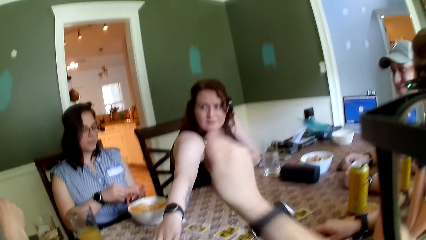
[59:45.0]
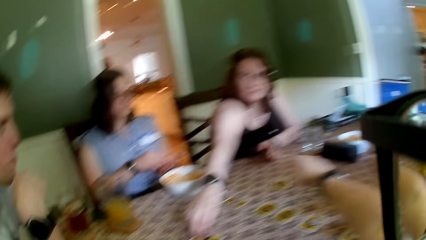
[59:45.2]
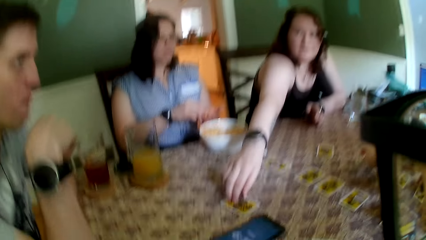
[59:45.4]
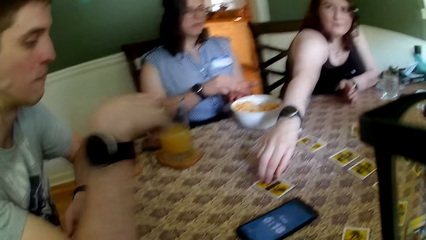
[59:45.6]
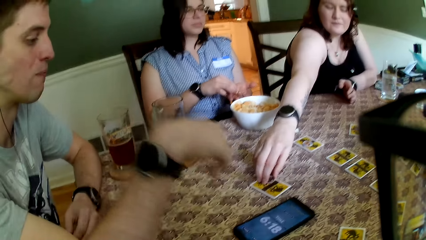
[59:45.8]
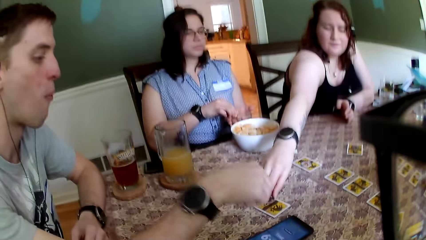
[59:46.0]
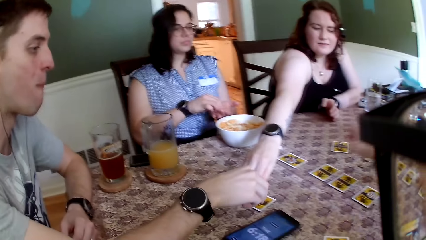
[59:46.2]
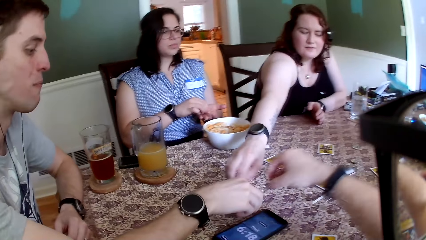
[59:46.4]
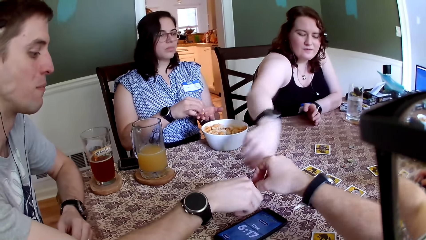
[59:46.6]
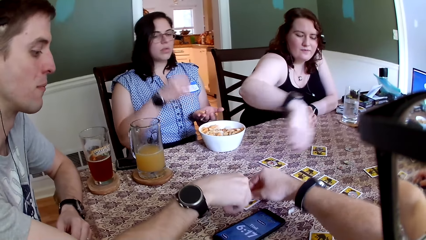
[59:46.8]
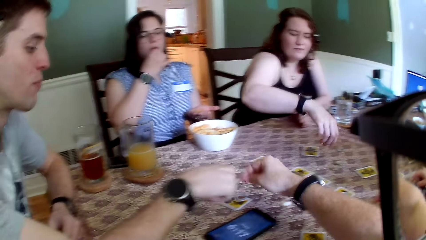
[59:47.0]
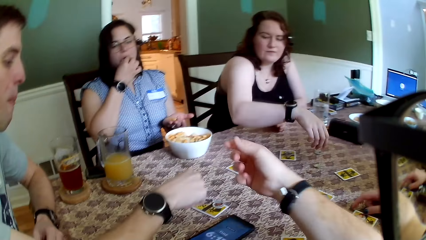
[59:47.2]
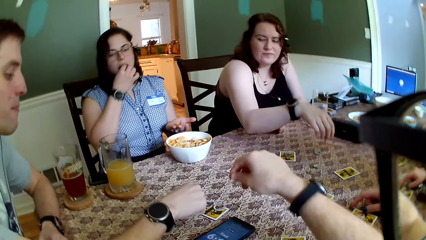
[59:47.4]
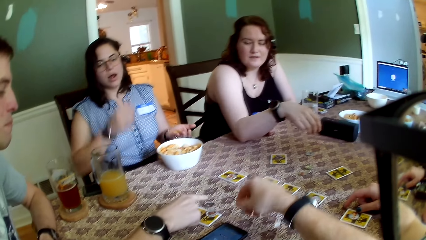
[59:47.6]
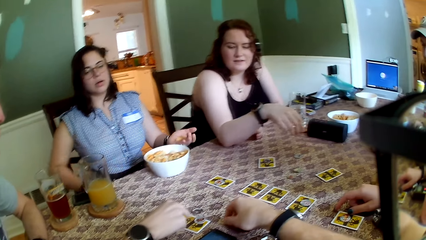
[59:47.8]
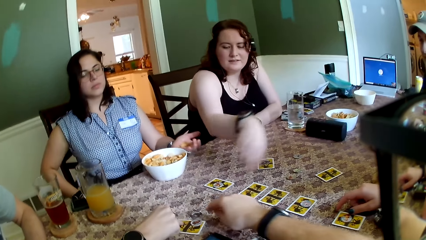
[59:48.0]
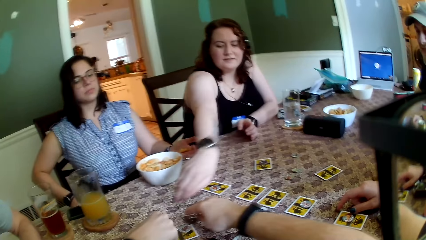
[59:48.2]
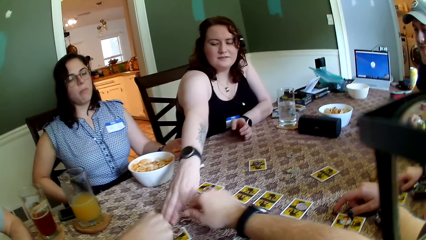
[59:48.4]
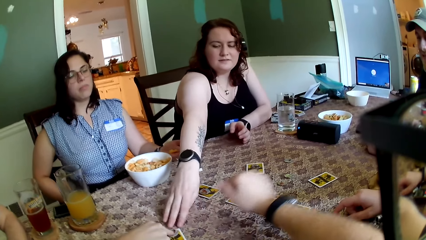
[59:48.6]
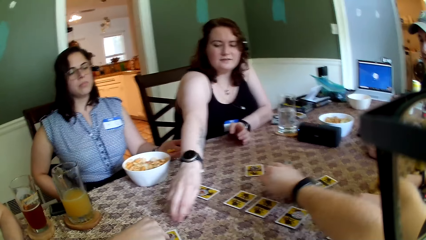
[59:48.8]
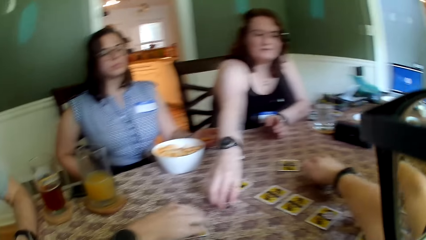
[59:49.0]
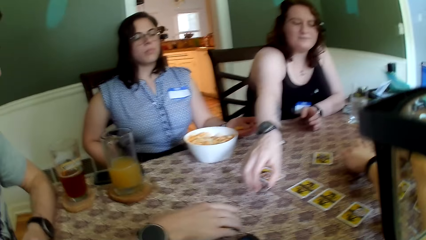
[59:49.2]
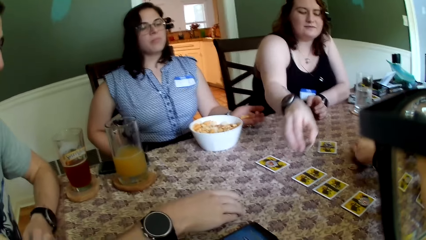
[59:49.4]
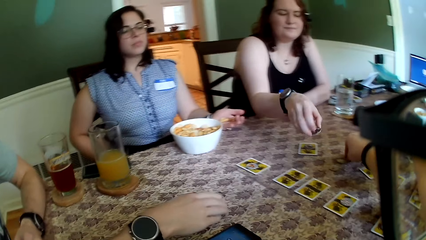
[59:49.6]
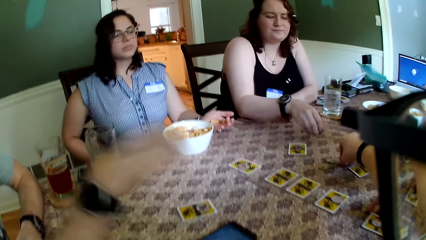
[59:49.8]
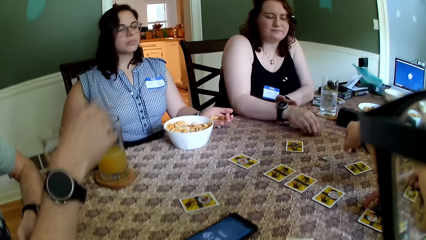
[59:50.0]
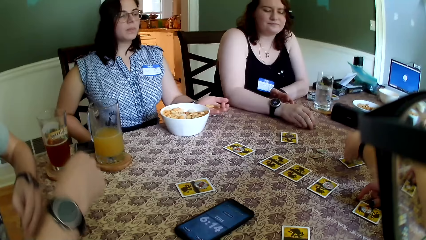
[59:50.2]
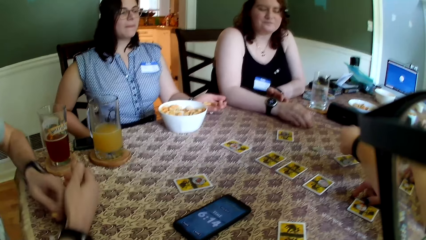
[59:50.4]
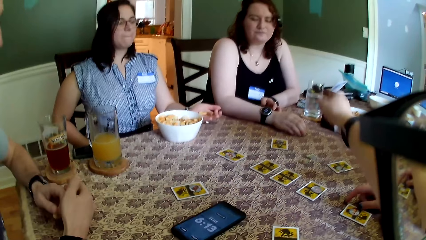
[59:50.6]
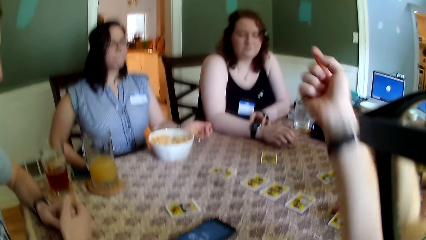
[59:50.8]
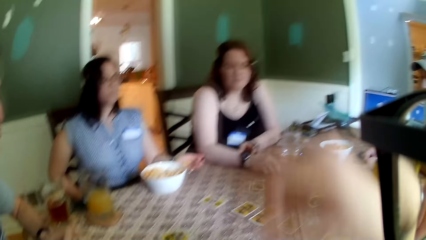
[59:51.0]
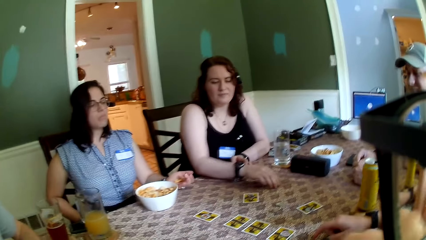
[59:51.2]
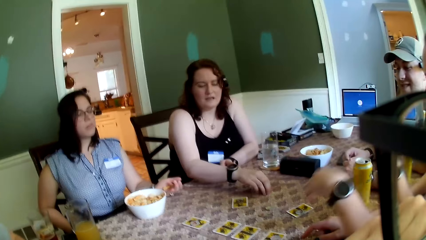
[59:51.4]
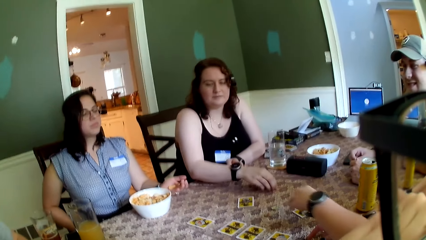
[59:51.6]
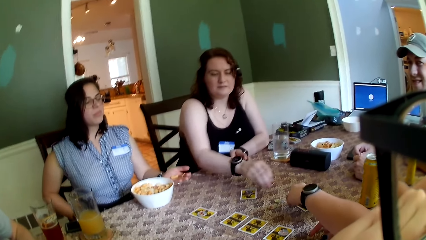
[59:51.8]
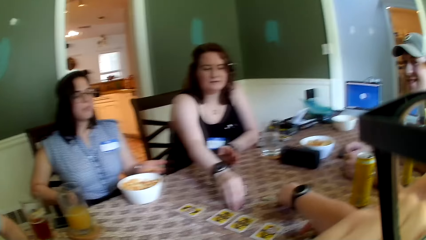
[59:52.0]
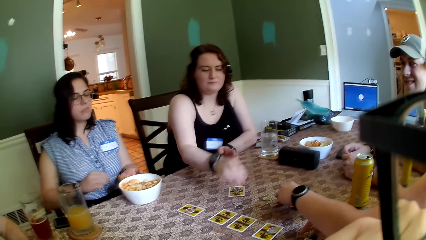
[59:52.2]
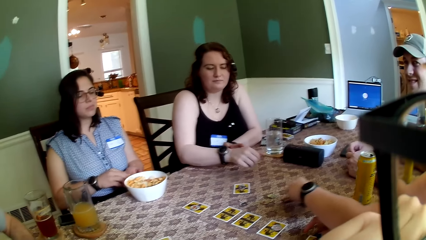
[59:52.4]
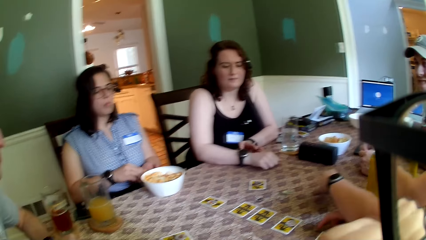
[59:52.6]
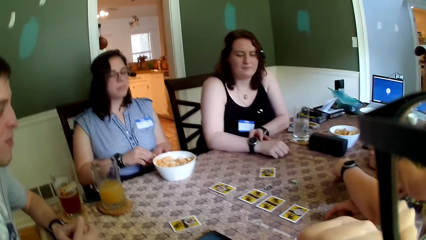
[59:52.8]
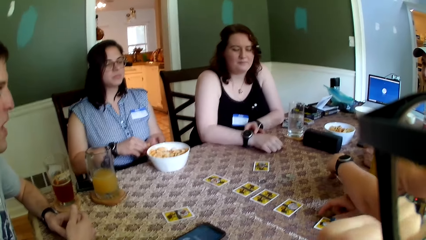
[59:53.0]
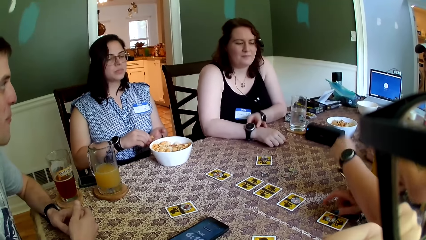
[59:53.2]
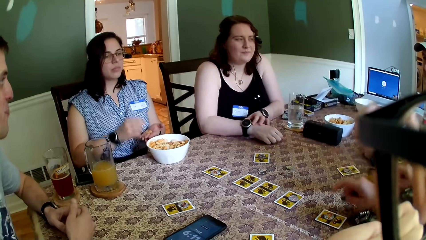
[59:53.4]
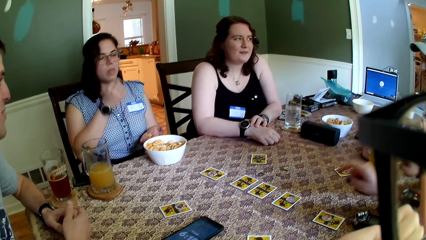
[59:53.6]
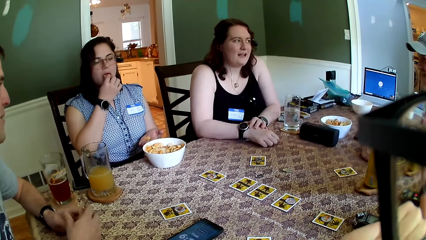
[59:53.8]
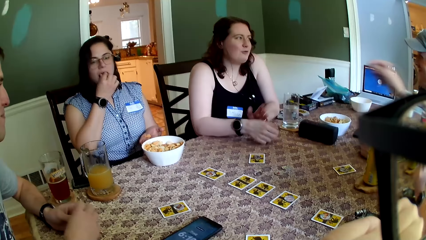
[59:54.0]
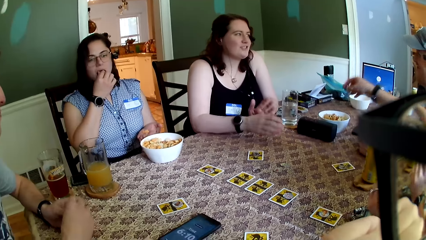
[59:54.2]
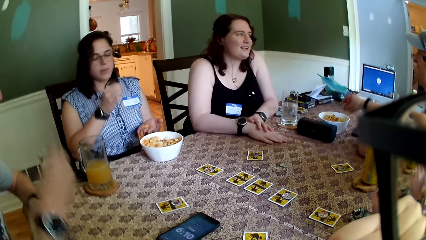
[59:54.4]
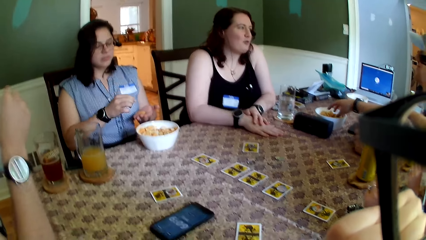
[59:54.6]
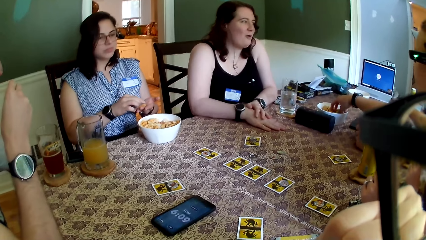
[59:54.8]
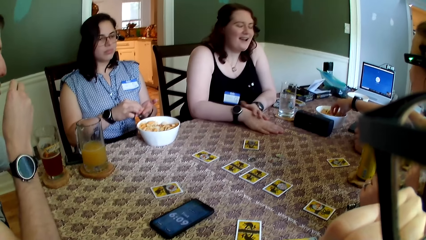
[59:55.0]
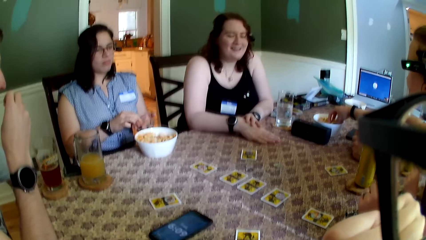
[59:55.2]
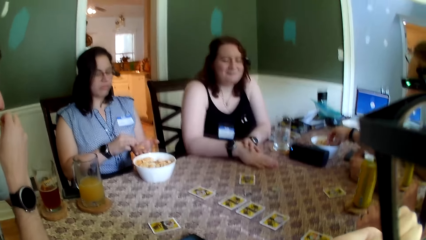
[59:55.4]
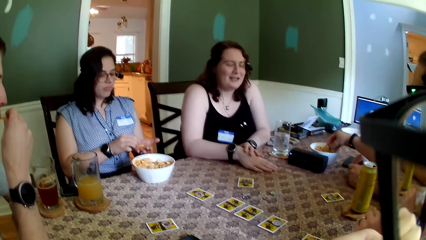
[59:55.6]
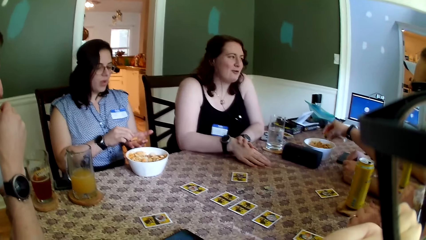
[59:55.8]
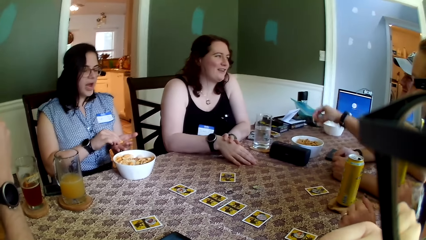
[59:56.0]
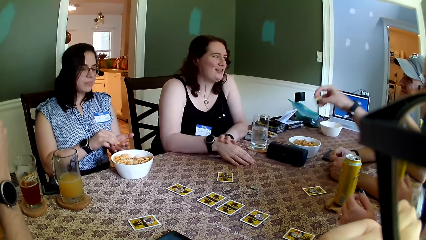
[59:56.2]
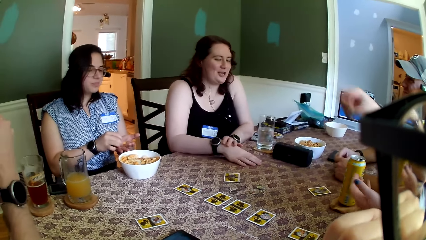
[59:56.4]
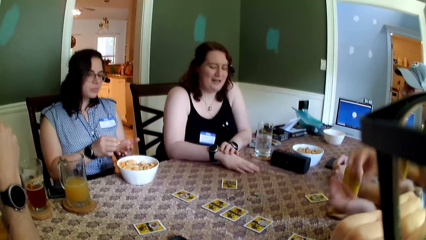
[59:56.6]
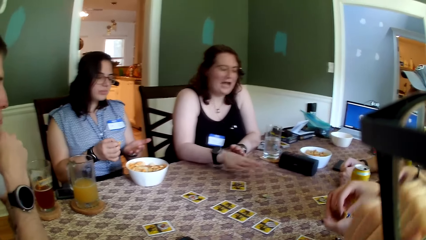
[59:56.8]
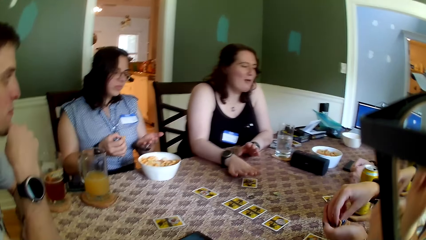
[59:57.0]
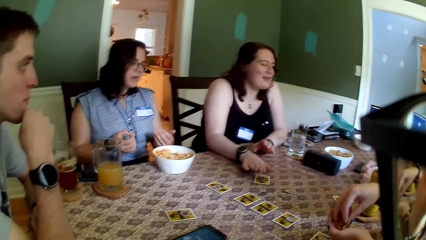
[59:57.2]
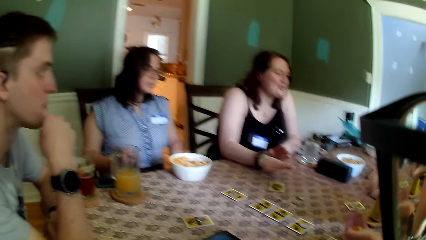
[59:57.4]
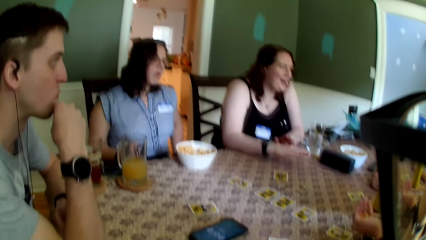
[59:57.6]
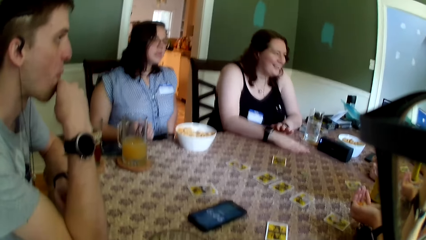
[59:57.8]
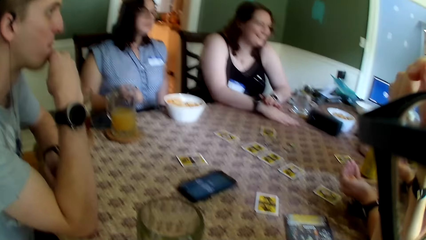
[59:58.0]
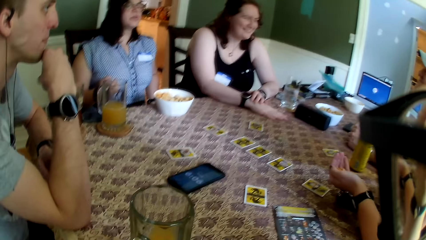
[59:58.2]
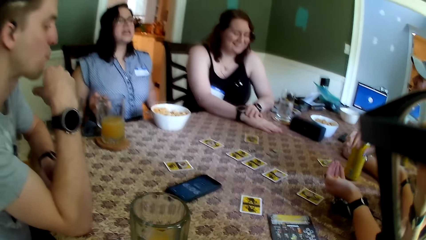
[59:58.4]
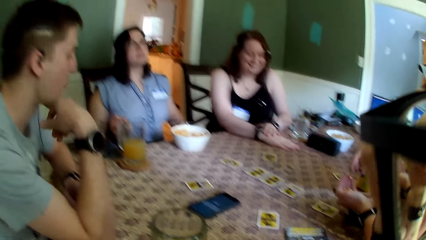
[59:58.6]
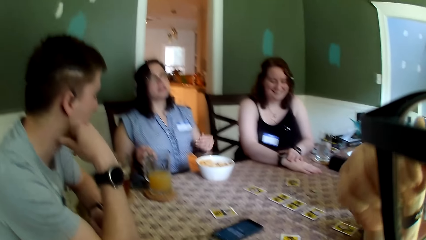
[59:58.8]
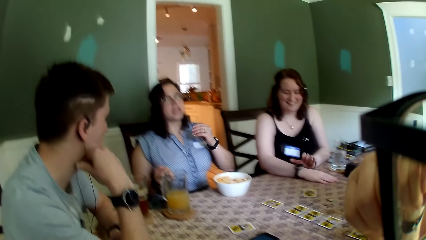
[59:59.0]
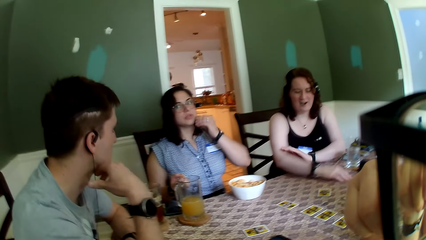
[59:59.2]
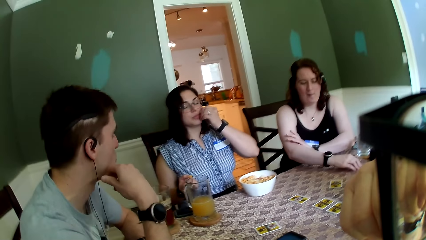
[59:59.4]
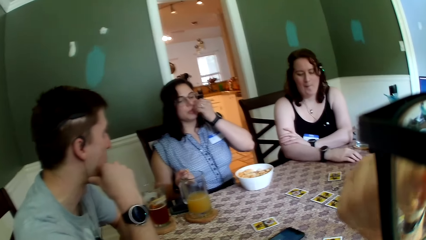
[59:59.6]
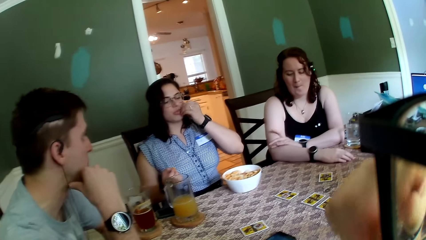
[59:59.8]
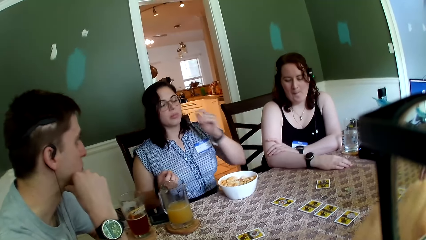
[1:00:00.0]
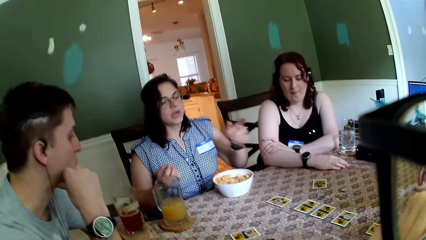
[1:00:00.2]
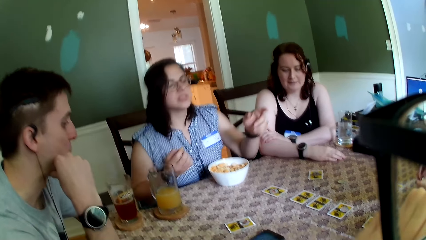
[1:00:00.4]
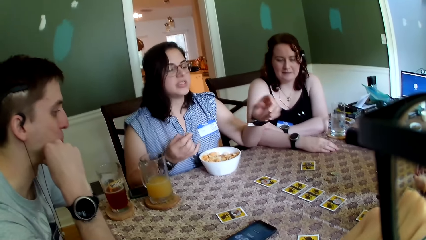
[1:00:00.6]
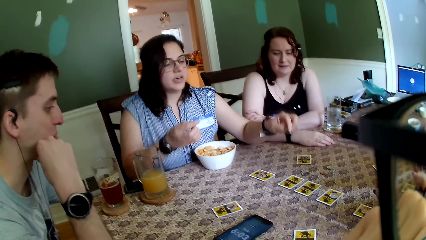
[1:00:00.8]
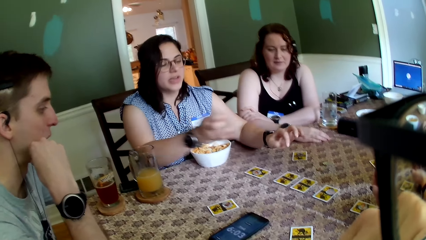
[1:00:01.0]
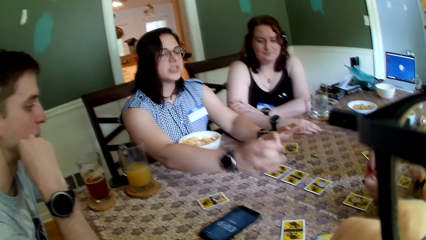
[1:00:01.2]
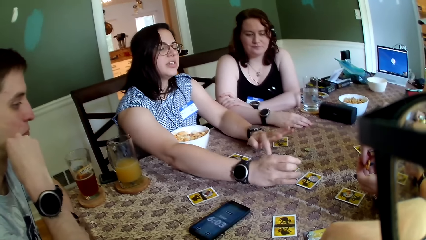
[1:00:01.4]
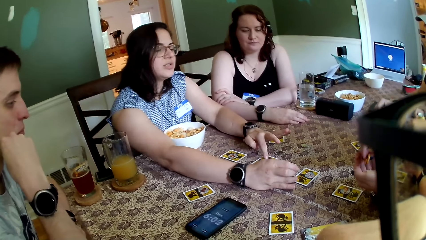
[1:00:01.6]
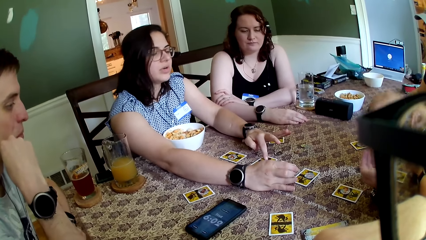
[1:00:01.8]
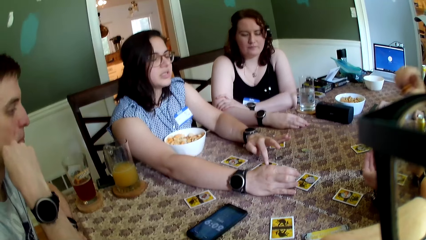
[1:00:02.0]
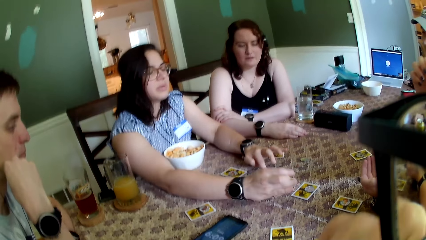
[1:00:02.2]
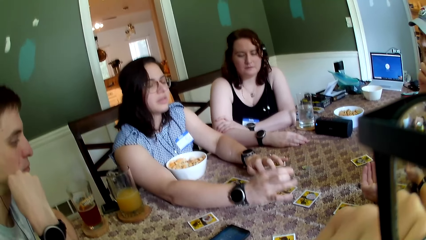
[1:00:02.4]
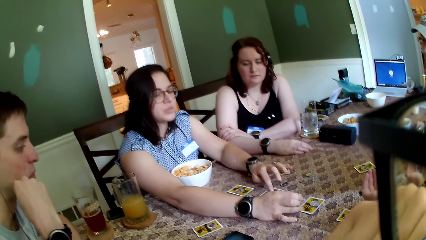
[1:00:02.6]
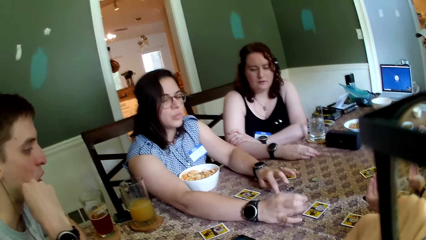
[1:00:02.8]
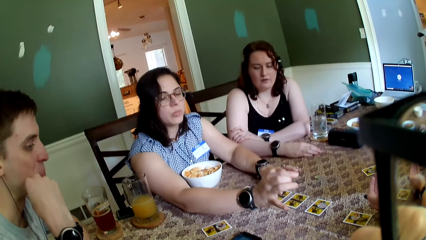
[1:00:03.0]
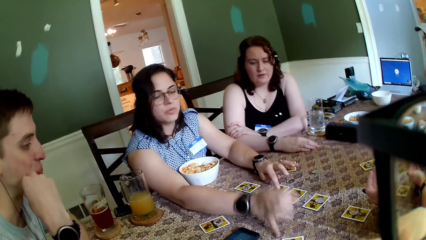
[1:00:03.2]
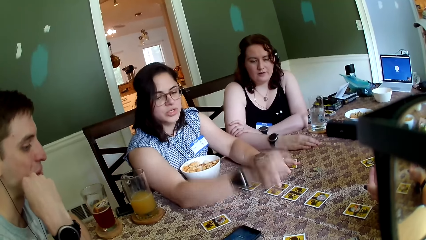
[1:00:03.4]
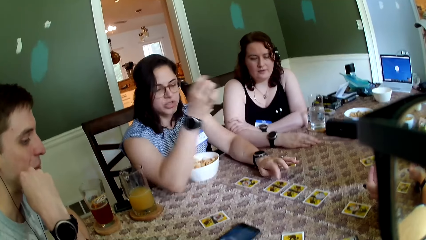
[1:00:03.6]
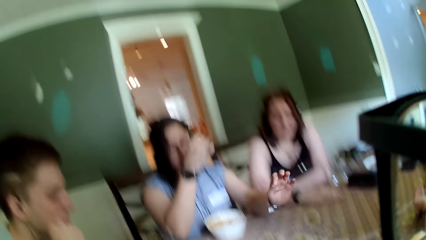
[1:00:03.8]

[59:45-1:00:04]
The camera wearer picks up the token on the table with his right hand and drops the token on the card in front of the man with his right hand. The man moves the card and token with his right finger on the table. A woman picks up the token from the table with her right hand. The camera wearer picks up the token on the table with his right hand. He drops the token on the card on the table with his right hand. Another woman moves the card and token on the table with her left hand. The first woman drops the token on the table with her right hand. The other woman takes from the bowl of snack with her right hand, pours the snack in her left hand, and eats from the snack in her left hand with her right hand. A third woman points to the cards on the table with her hands.
